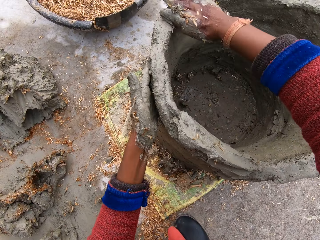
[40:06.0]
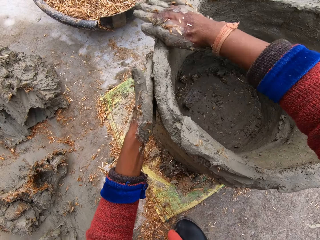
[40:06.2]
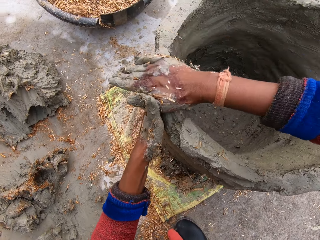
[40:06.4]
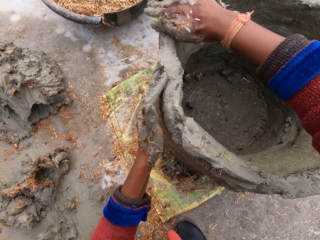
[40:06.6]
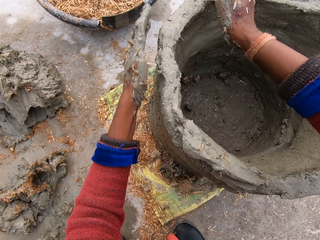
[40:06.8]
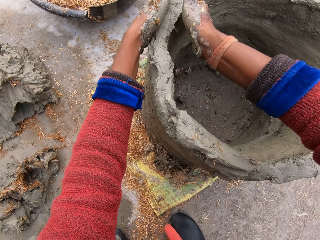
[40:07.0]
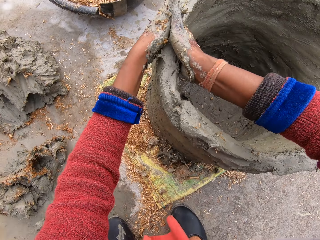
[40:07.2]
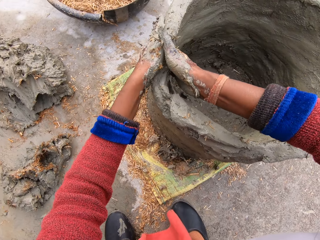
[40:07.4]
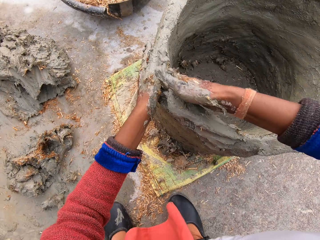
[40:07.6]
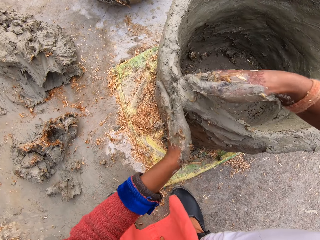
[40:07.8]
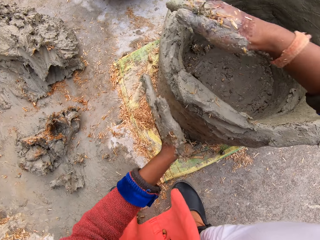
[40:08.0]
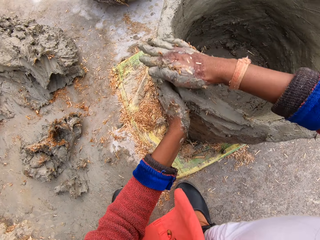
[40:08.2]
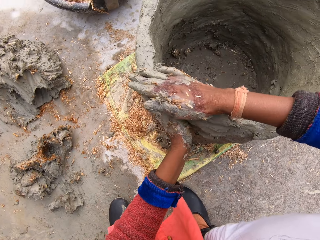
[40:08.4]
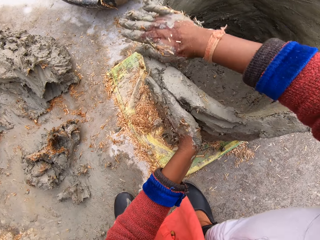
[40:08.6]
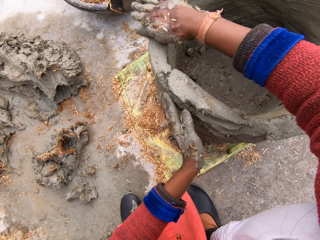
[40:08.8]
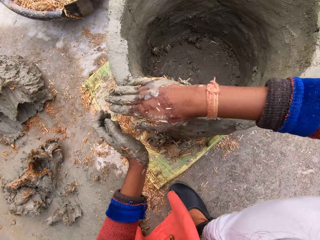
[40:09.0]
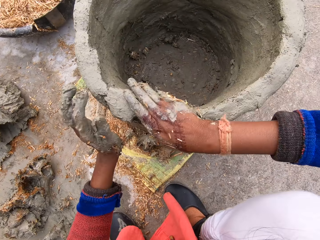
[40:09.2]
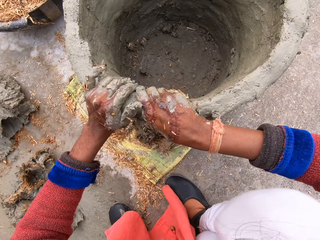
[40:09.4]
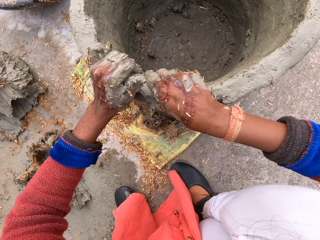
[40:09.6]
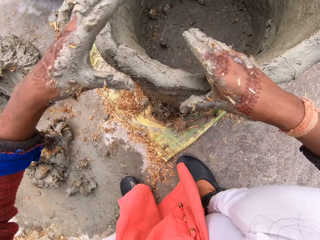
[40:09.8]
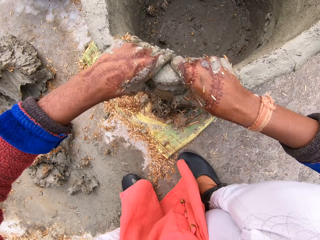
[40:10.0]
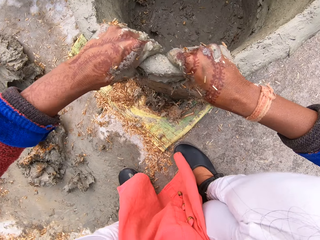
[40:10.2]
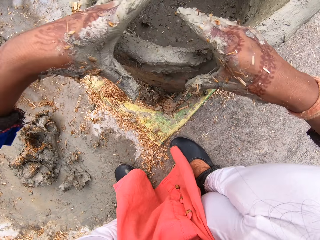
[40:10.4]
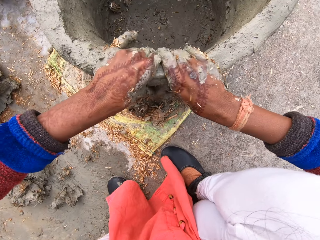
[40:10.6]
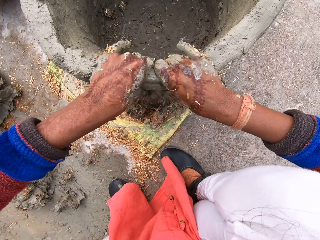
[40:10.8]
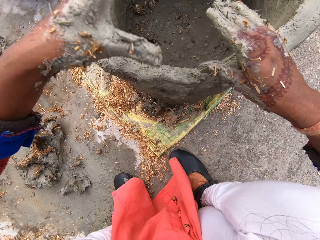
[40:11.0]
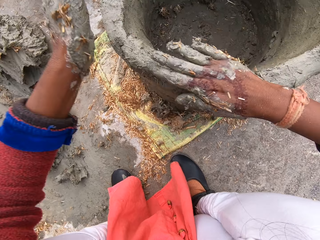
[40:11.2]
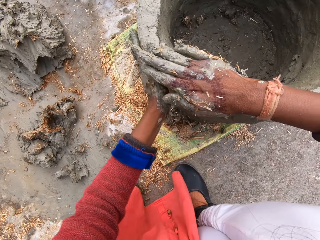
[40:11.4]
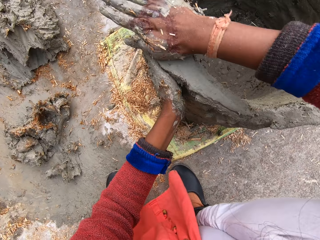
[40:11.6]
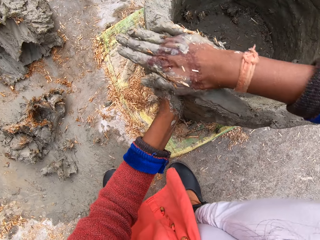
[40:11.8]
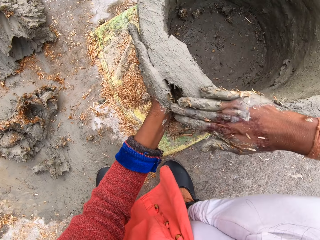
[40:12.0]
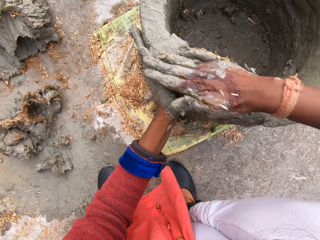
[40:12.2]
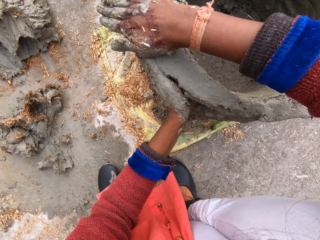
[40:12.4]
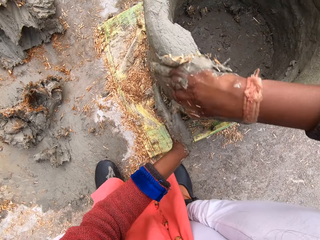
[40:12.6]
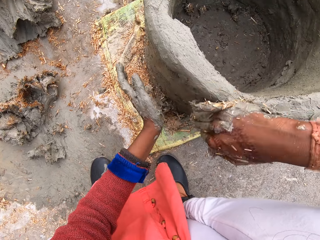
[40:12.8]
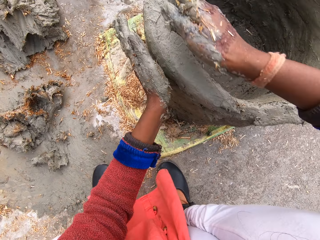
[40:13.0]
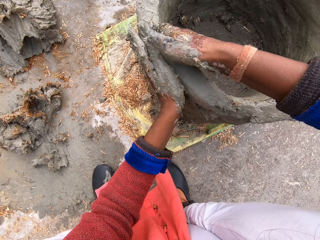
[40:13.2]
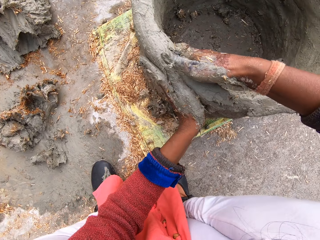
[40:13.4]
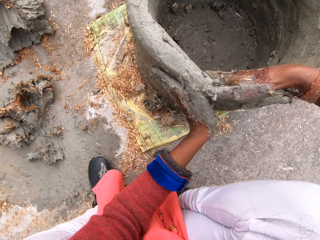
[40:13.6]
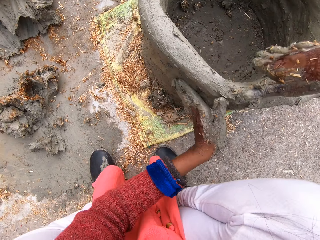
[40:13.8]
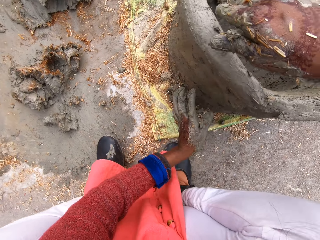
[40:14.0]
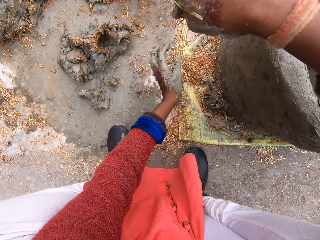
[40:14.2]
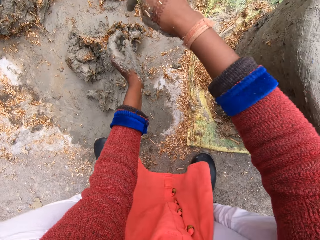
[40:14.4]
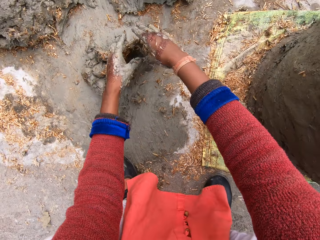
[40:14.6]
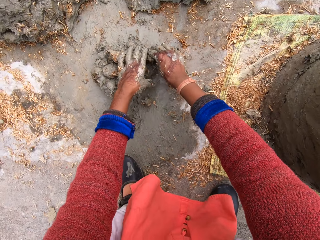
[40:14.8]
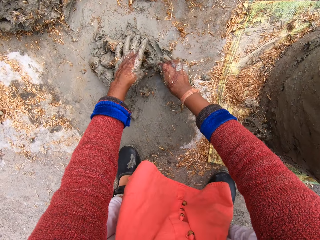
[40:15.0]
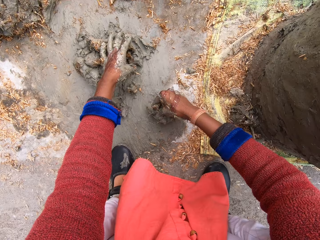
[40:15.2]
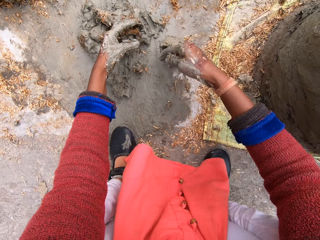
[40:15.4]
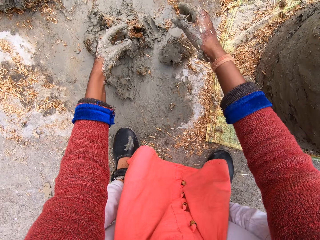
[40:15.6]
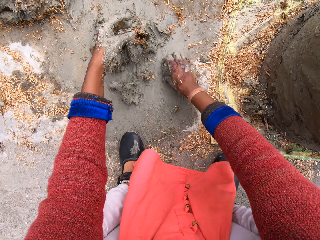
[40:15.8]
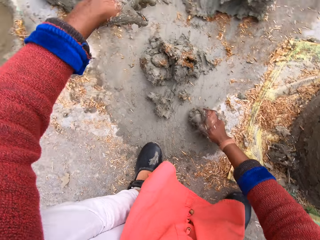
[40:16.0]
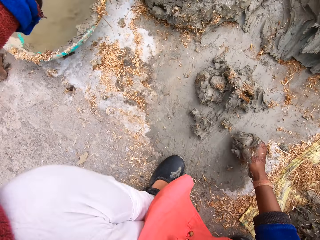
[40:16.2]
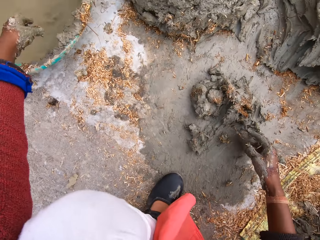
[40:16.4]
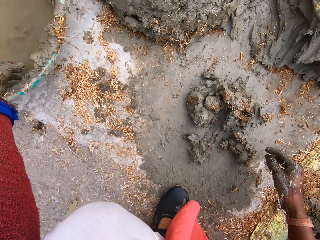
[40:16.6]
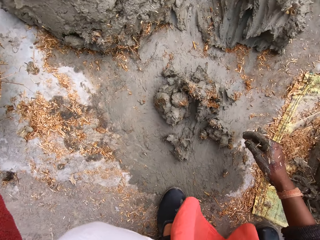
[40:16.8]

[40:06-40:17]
The camera wearer takes out some mortar mix from the mortar mix on the ground.

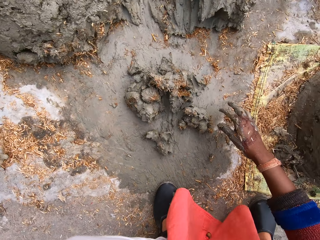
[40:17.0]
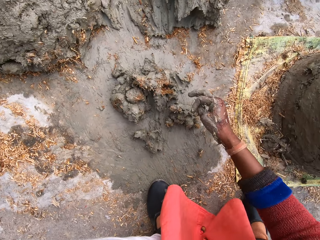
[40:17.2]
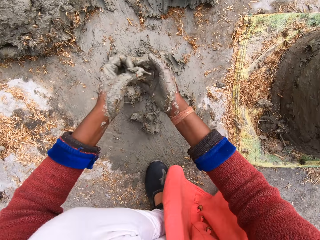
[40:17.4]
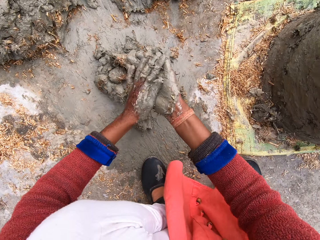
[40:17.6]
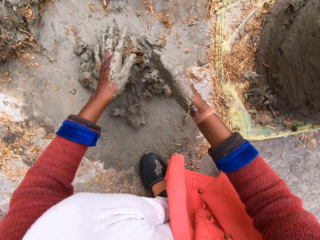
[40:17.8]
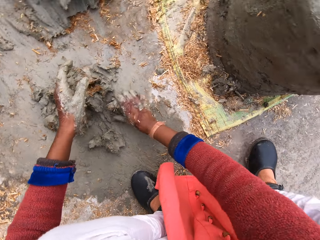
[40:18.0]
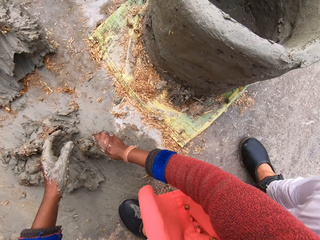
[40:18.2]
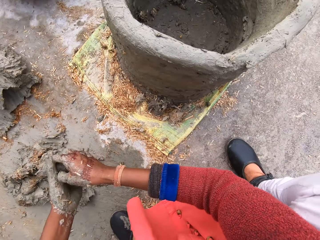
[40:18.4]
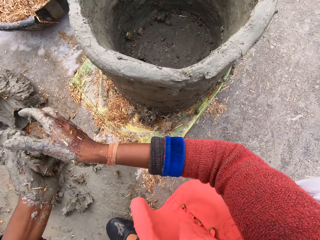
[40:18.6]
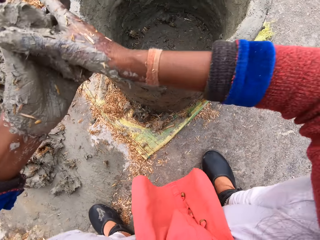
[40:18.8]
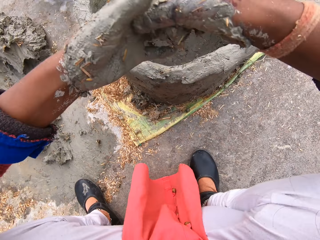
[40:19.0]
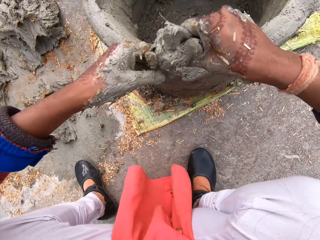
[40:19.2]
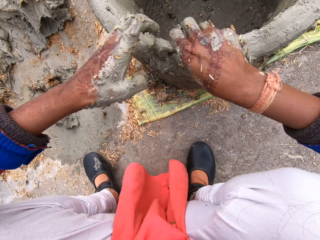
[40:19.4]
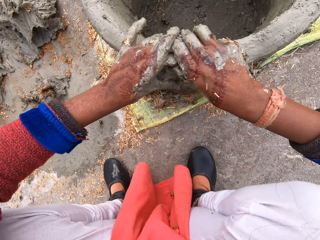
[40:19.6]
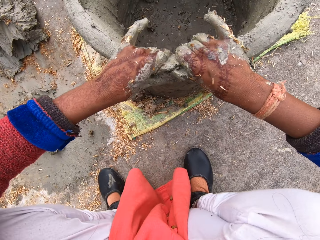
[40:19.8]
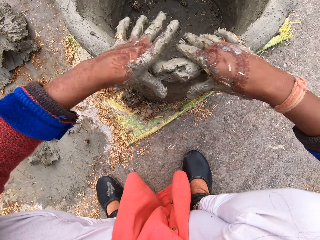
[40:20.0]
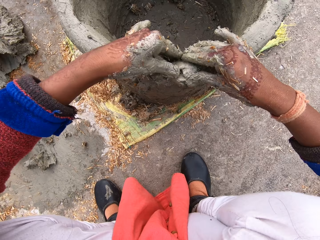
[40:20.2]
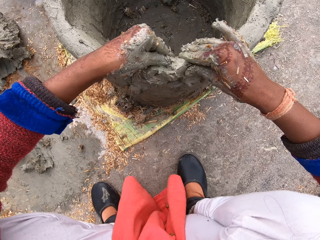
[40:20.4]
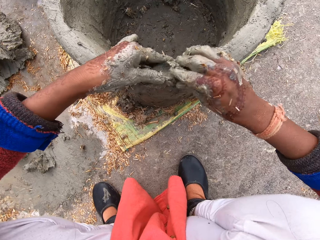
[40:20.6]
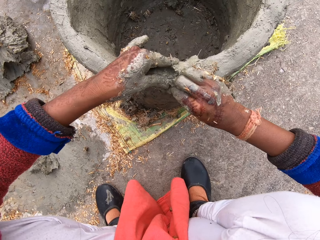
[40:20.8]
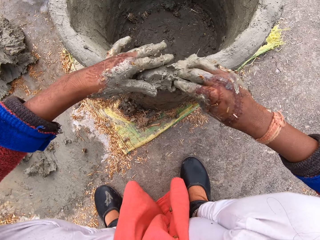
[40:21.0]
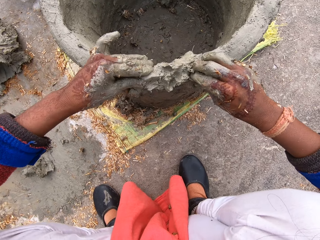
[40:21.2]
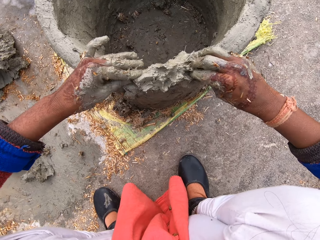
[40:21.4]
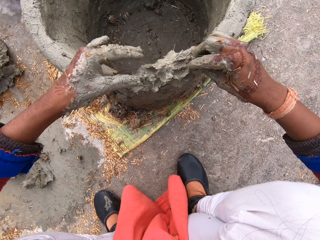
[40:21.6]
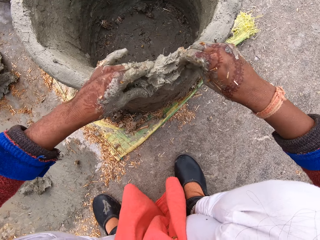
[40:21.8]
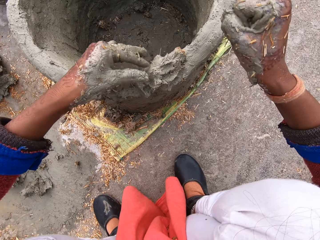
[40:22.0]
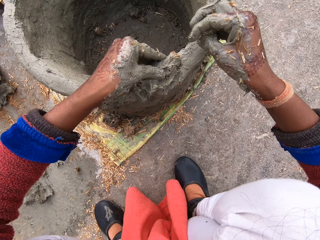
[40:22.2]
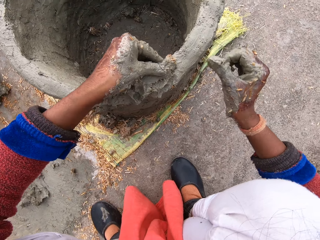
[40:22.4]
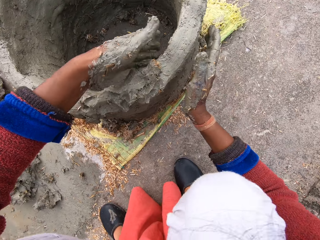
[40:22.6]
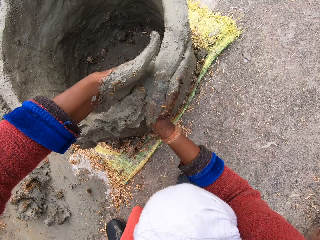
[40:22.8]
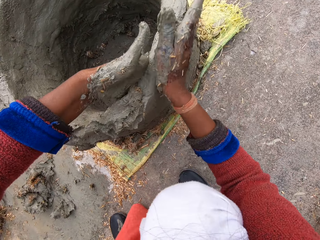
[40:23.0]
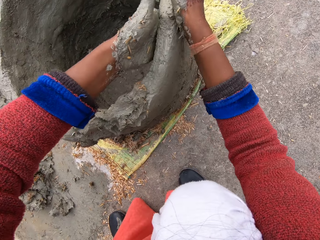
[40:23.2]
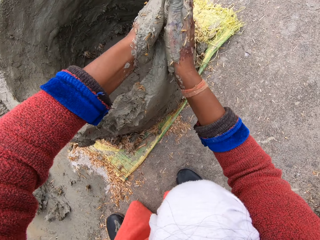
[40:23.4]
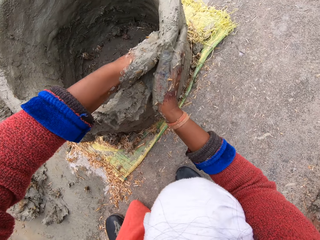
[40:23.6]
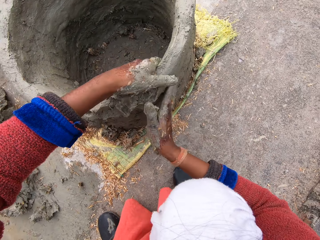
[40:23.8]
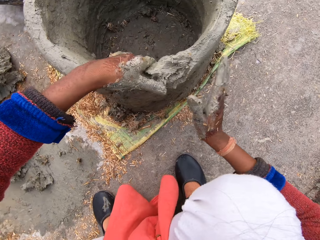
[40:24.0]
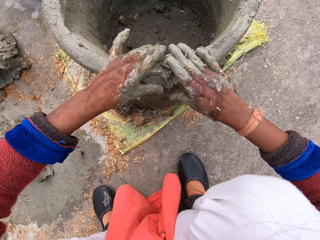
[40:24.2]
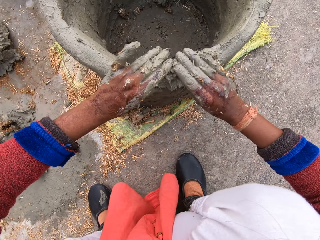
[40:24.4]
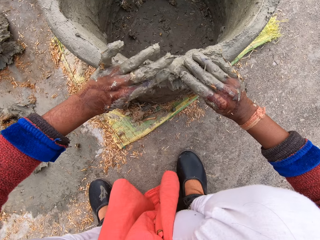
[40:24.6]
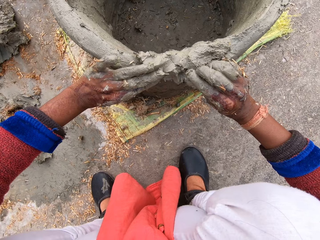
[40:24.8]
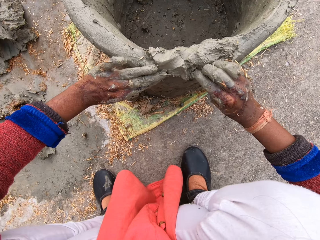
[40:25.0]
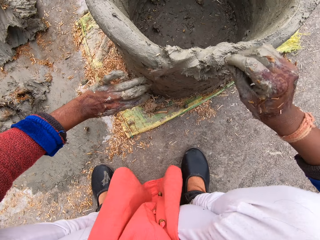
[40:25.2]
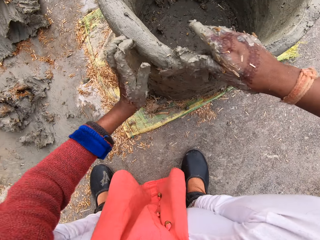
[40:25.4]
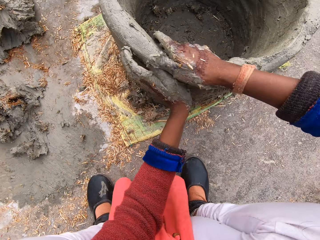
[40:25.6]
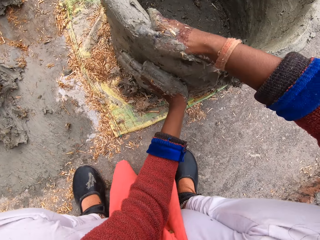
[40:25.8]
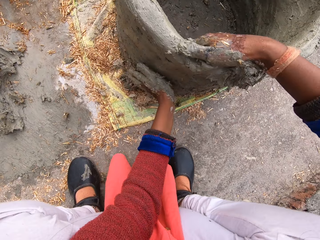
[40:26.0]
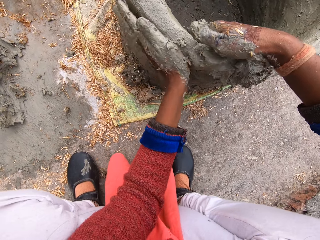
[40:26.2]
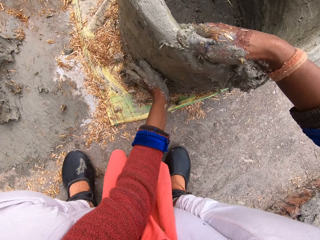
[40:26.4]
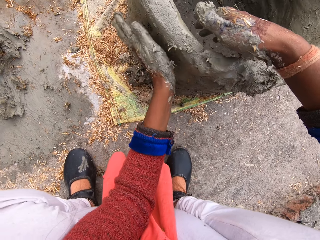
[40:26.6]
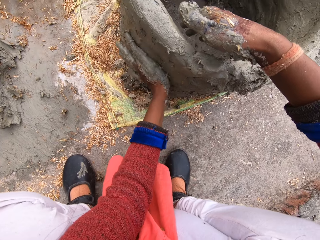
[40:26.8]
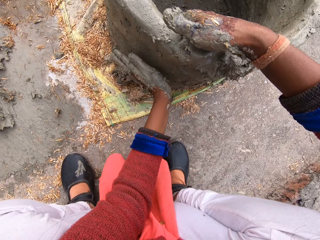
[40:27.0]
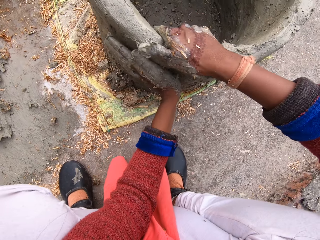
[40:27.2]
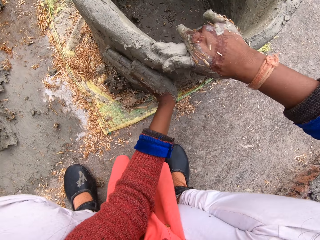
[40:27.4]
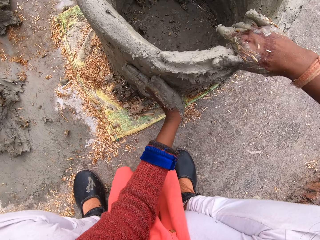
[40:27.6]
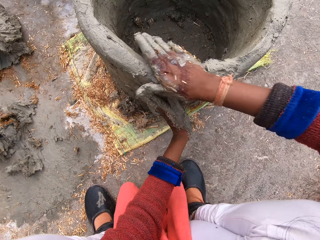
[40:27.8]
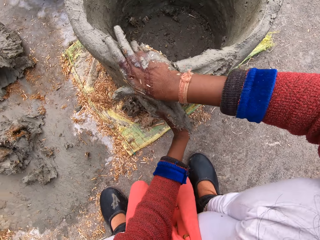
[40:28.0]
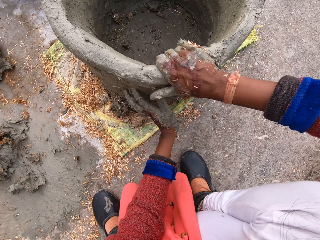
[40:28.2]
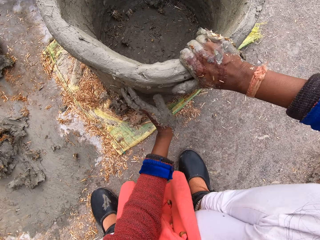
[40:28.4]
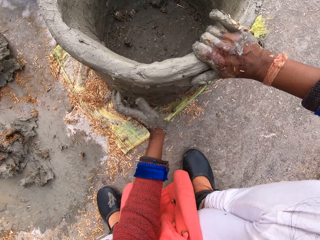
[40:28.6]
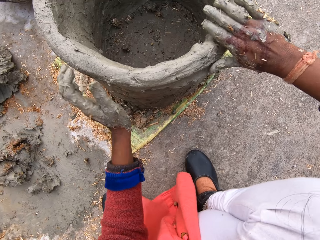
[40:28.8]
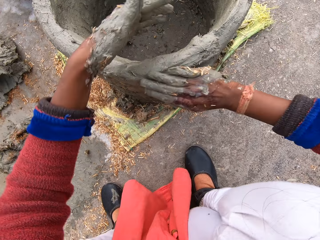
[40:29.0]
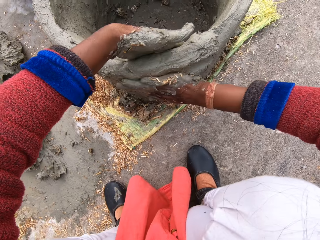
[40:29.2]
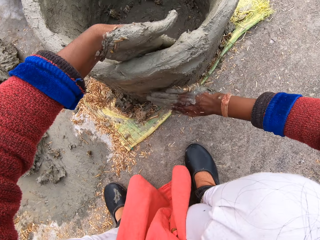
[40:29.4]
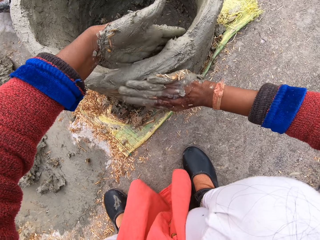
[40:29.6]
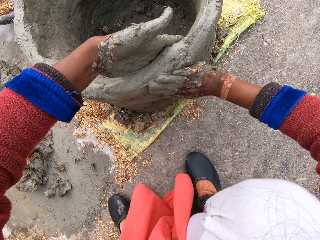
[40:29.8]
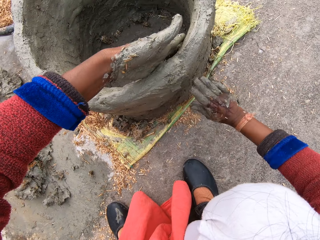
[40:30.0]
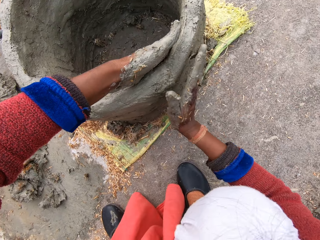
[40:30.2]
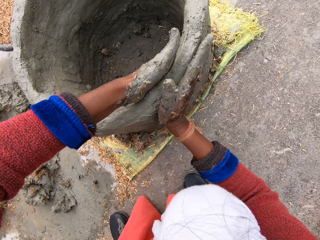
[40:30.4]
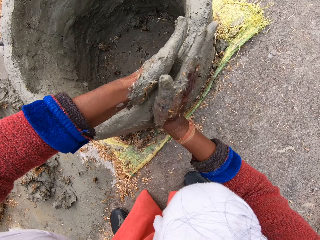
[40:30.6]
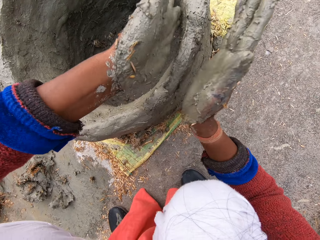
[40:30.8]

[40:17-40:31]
The camera wearer dips her hand in a bucket of water beside her. She drops the clay on the ground and rubs her hands together. She takes out some mortar mix from the mortar mix on the ground. She sticks the clay on the clay structure and models the clay structure.
